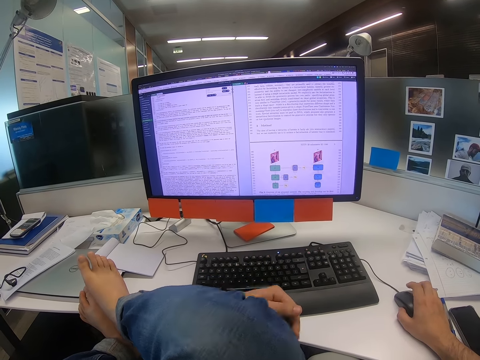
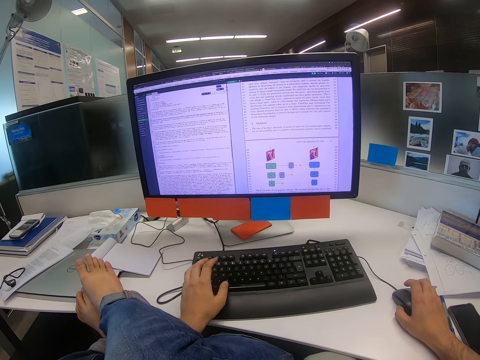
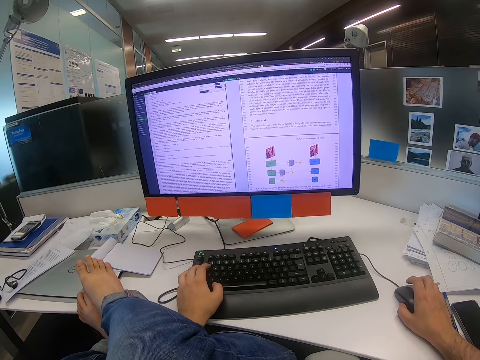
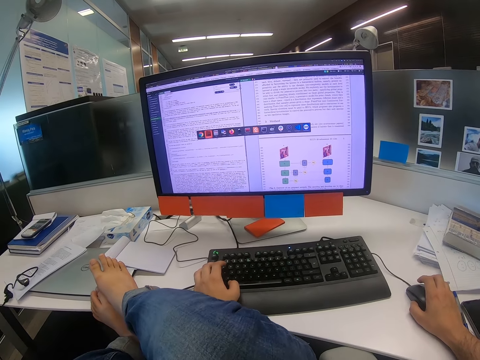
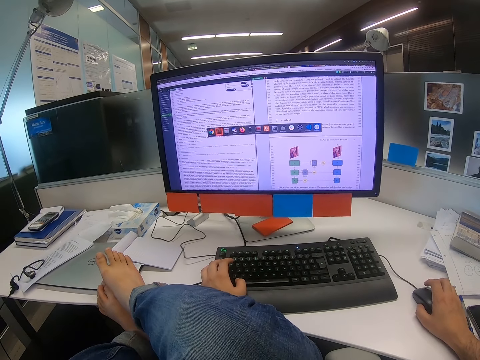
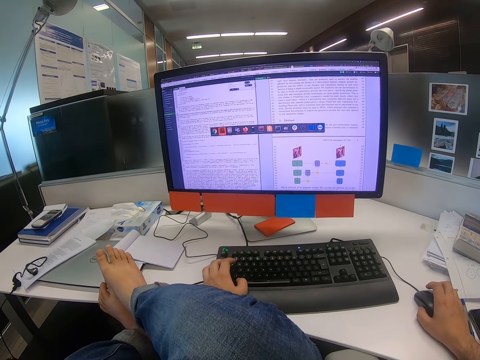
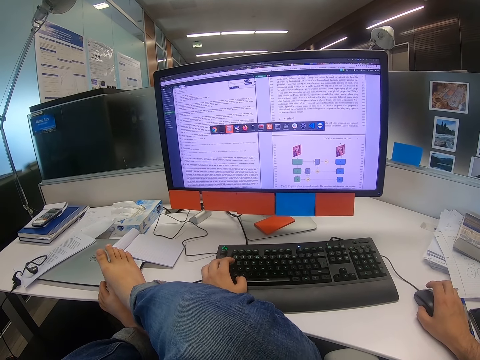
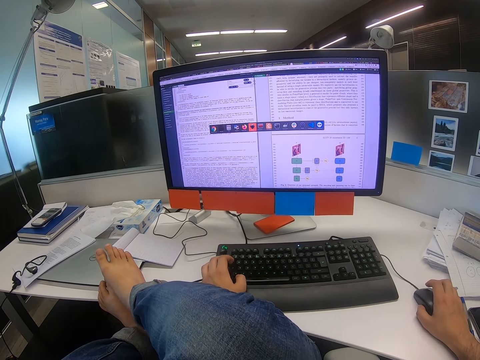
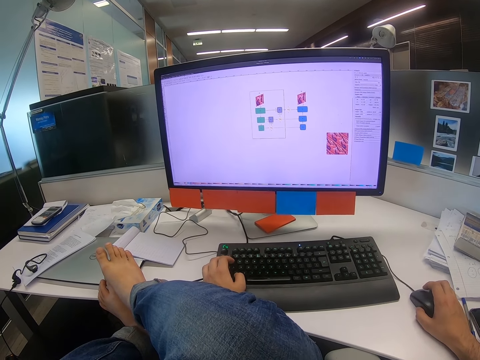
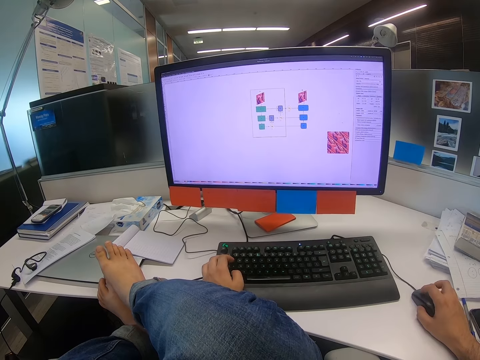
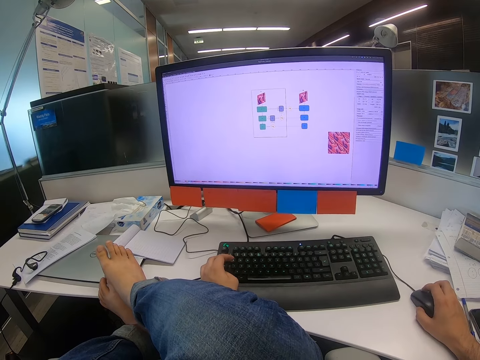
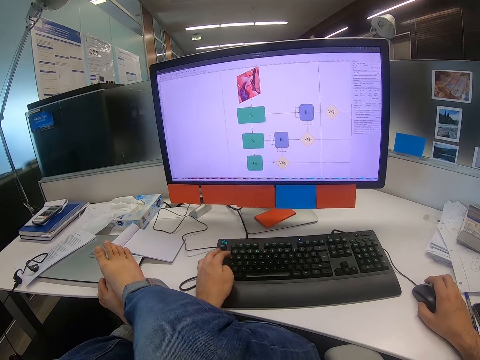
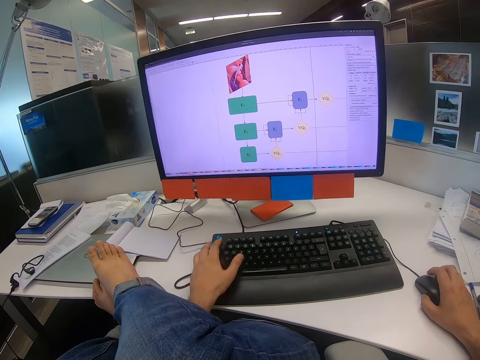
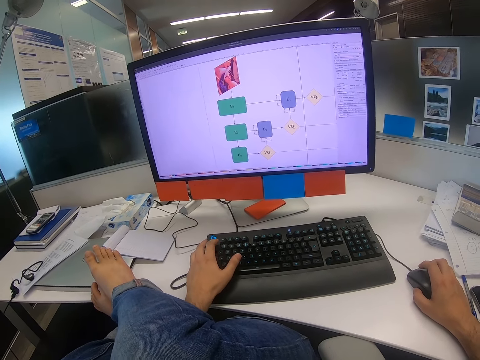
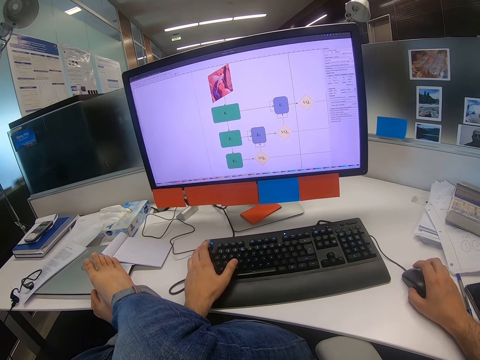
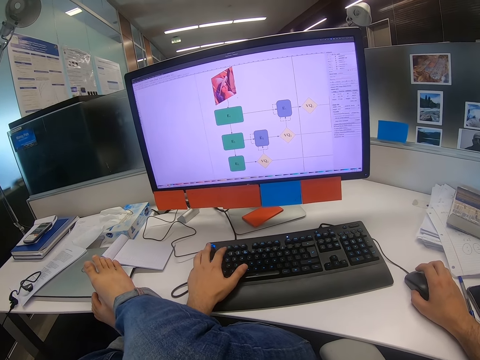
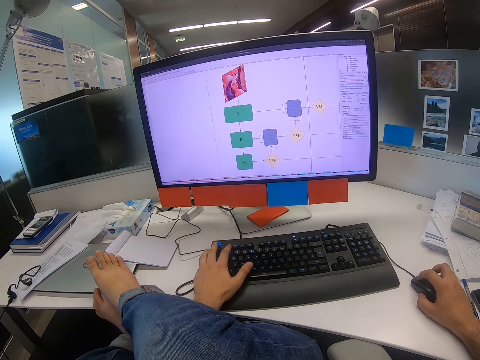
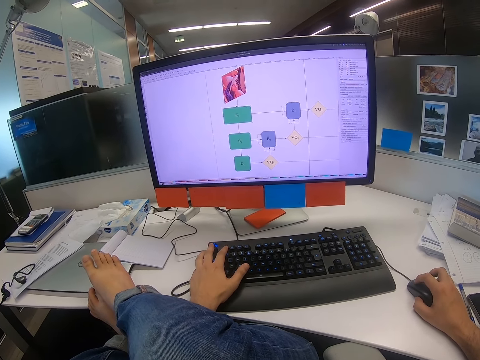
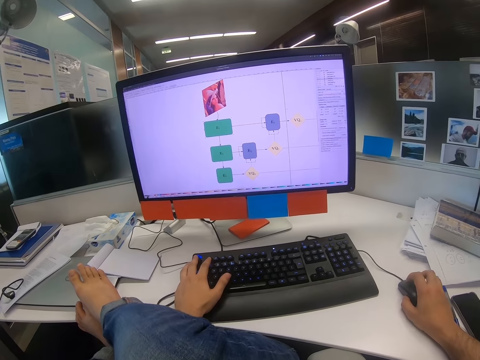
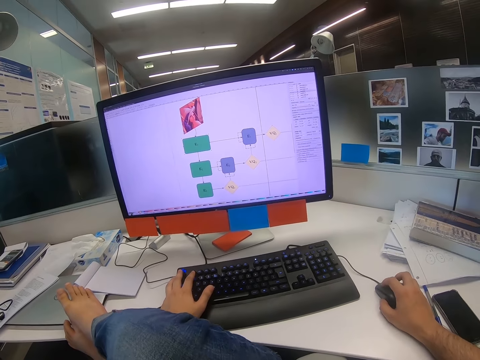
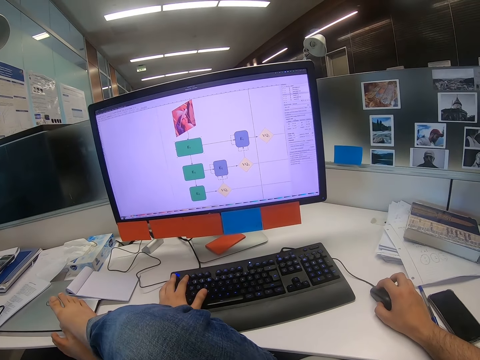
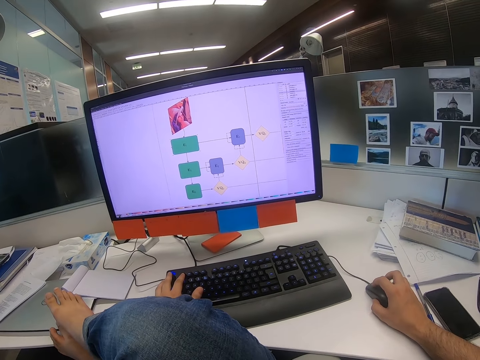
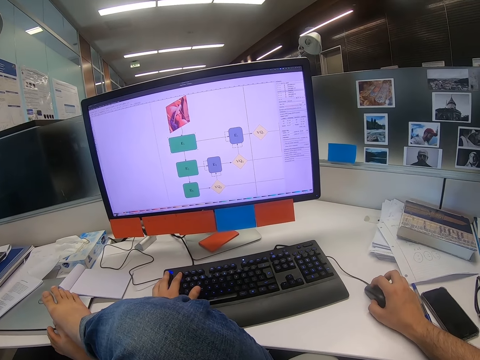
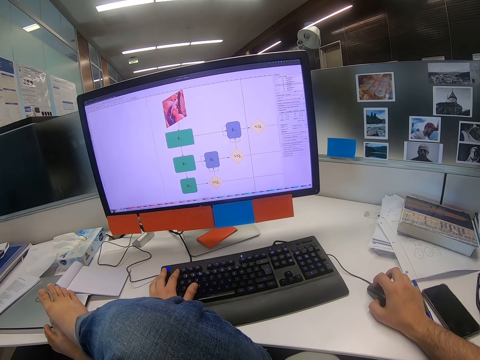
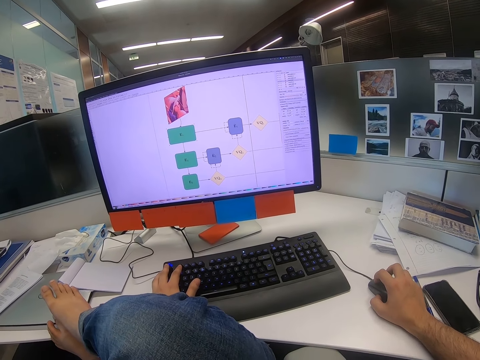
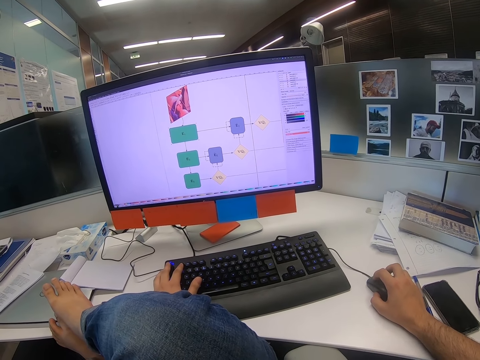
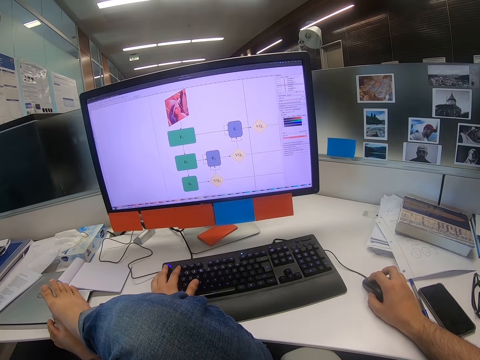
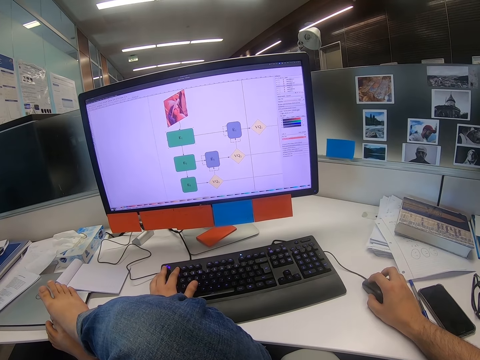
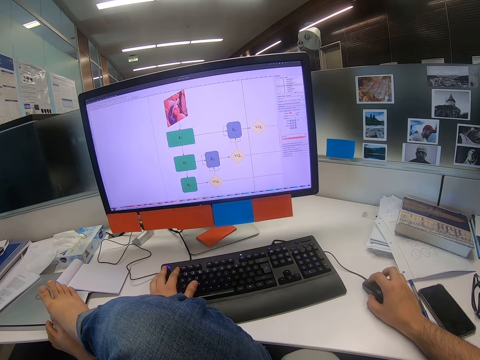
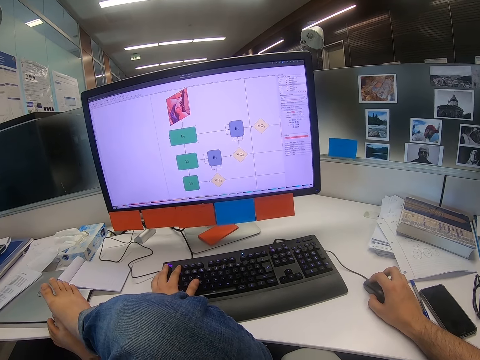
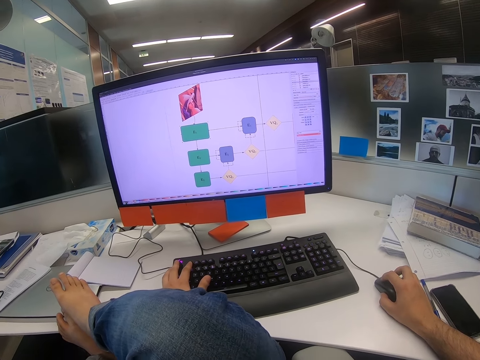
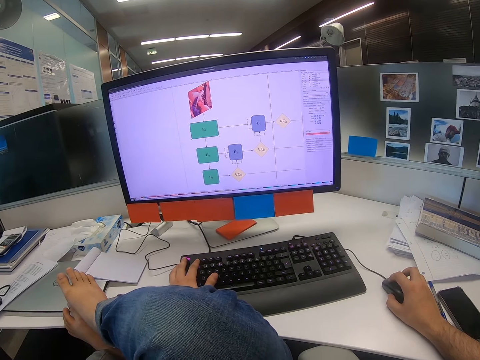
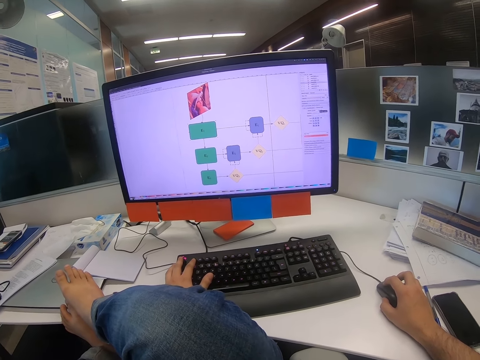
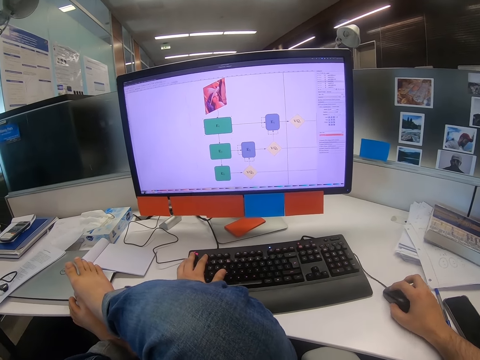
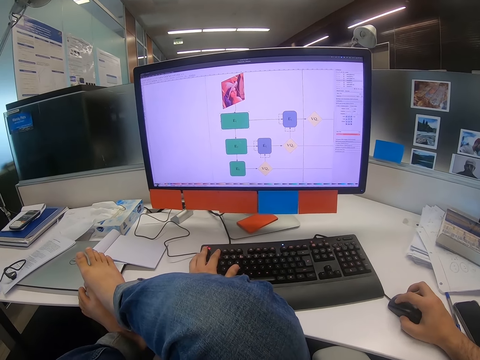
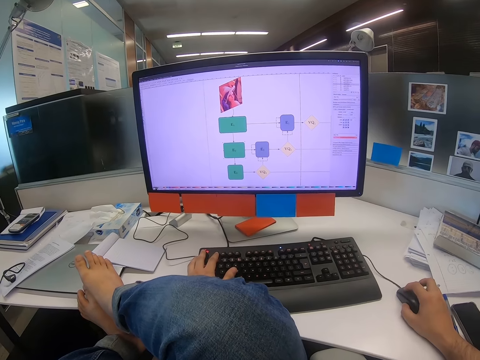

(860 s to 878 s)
The camera wearer moves the left hand. They touch the keyboard with the left hand. They press on a button on the keyboard with the left hand. They move the mouse with the right hand. They press on a button on the keyboard with the left hand. They move the mouse with the right hand. They move the right leg. They move the mouse with the right hand.

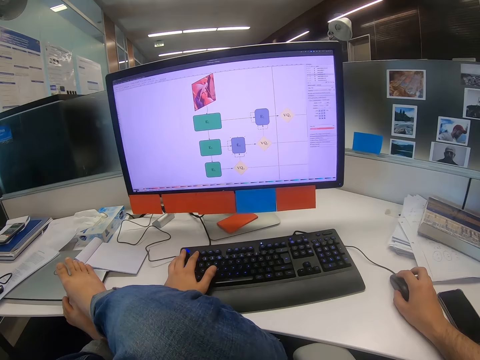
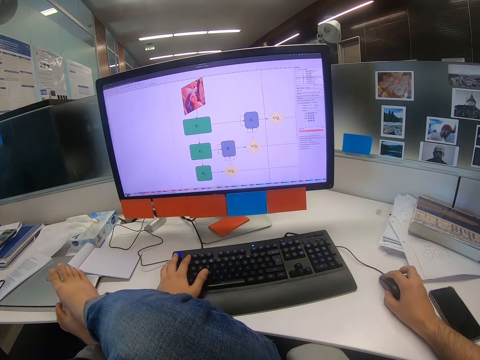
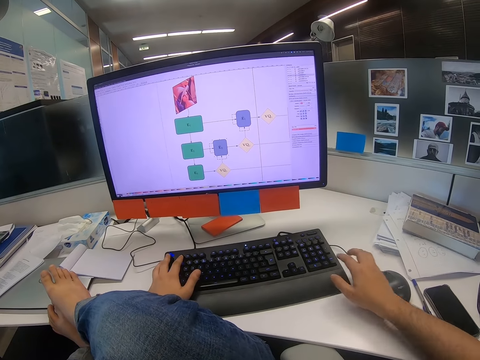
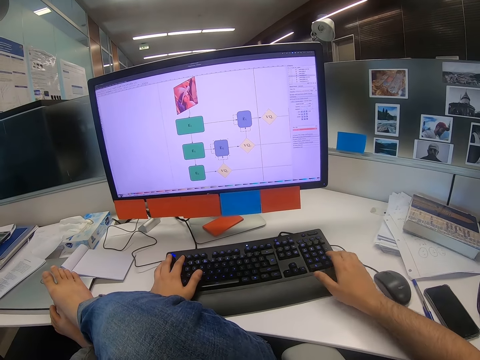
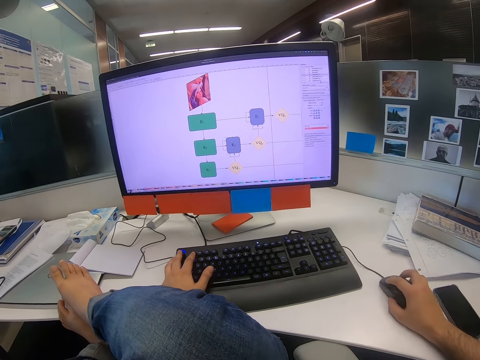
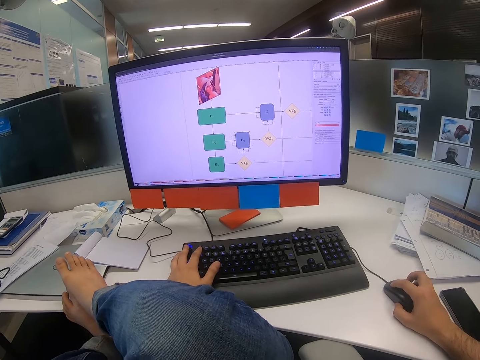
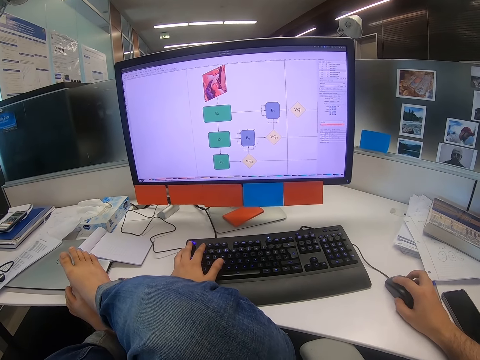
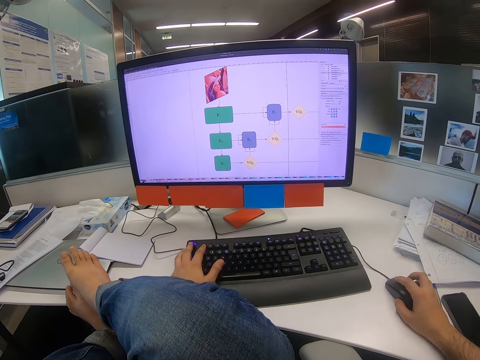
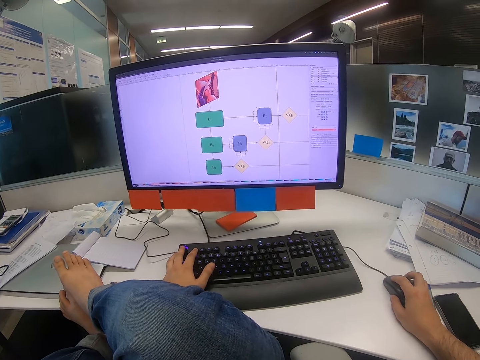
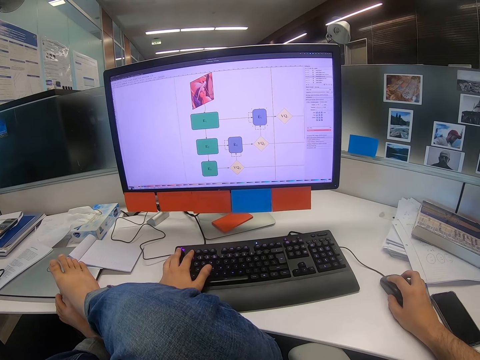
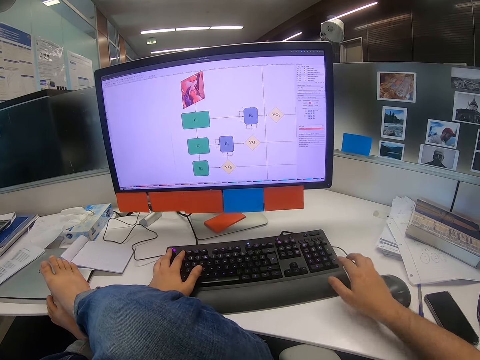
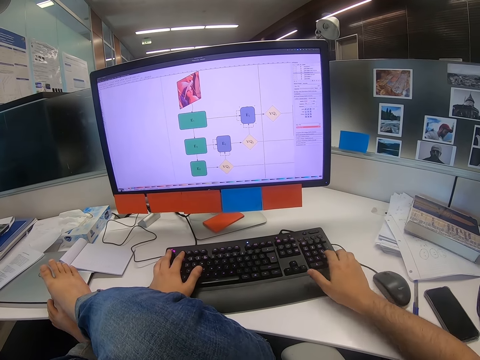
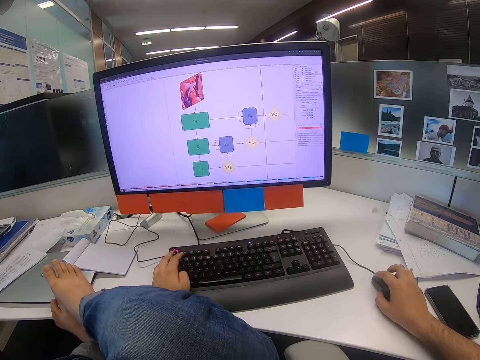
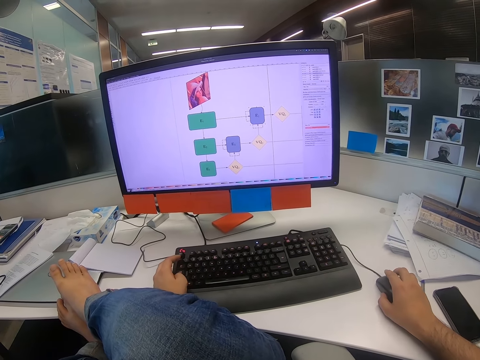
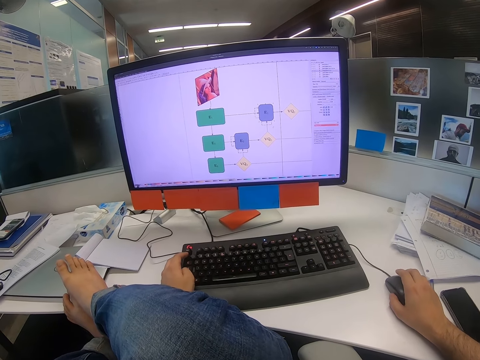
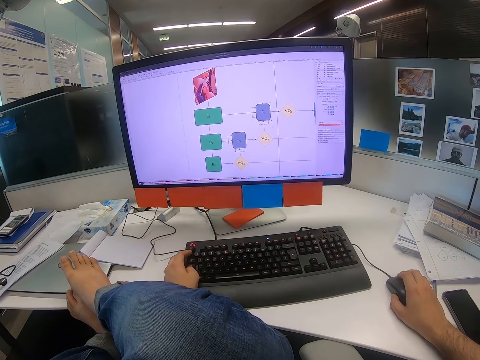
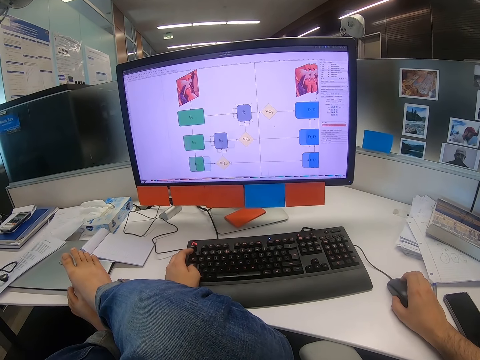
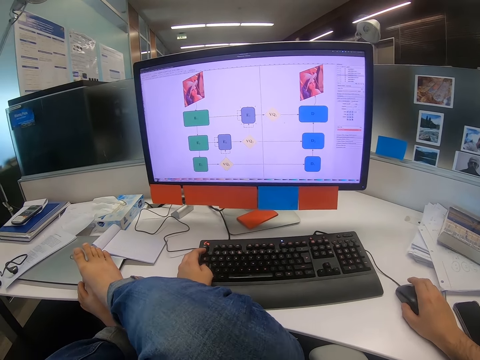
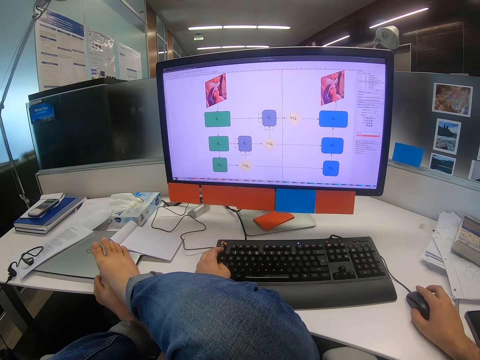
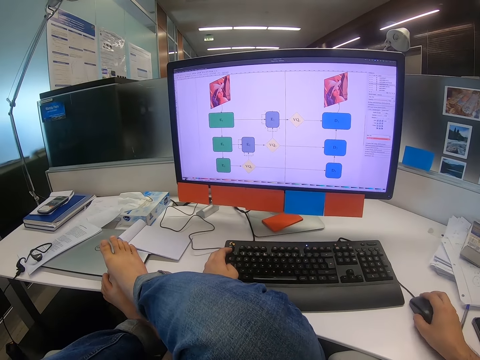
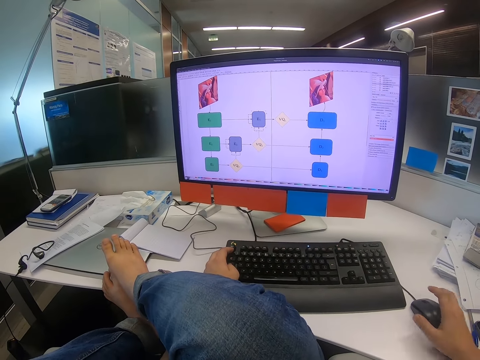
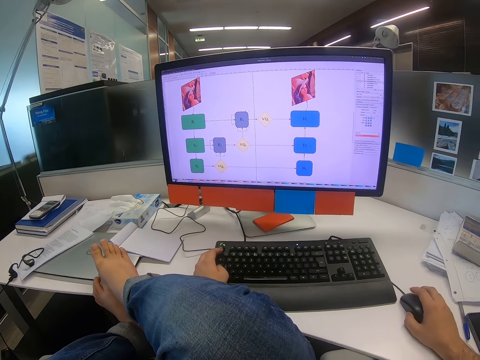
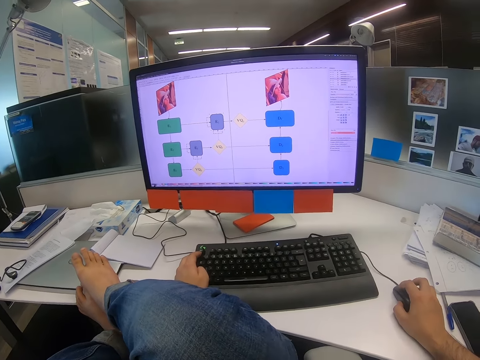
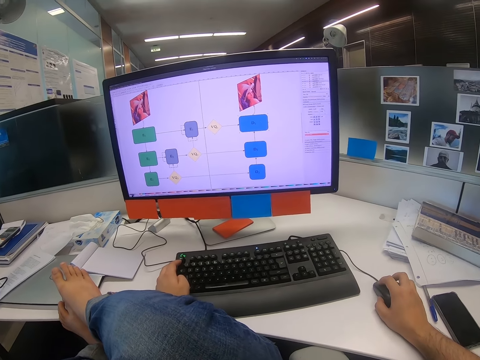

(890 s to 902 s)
The camera wearer releases the mouse from the right hand. They touch the keyboard with the right hand. They press on a button on the keyboard with the right hand. They move the right hand. They touch the mouse with the right hand. They move the mouse with the right hand. They release the mouse from the right hand. They move the right hand. They touch the keyboard with the right hand. They press on a button on the keyboard with the right hand. They move the right hand. They touch the mouse with the right hand. They move the left hand. They move the mouse with the right hand. They move the mouse with the right hand again. They scroll the mouse scroll wheel with the right hand. They release the mouse from the right hand. They lift the right hand. They touch the mouse with the right hand. They move the mouse with the right hand.
